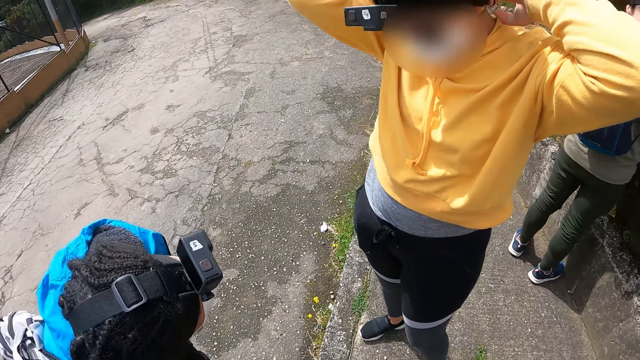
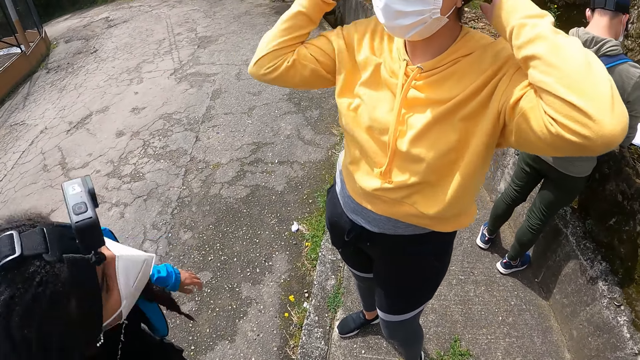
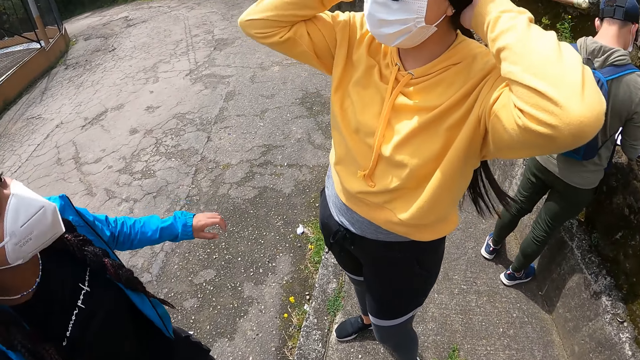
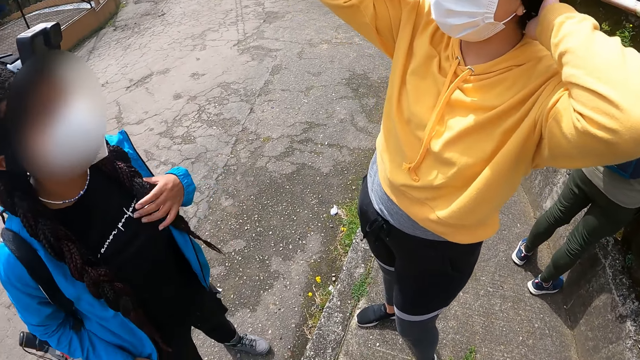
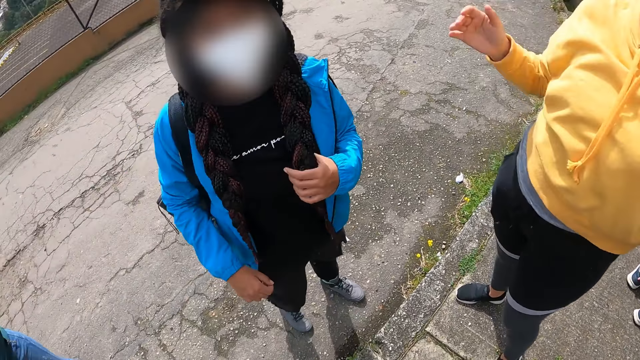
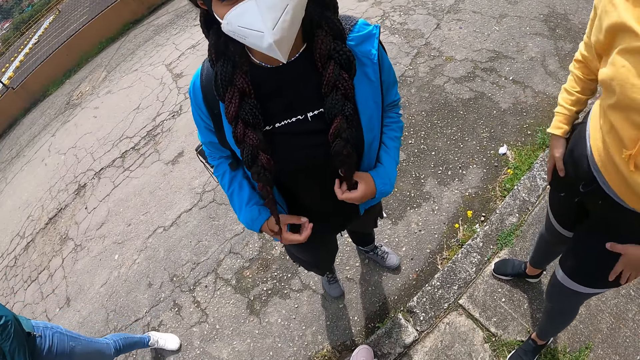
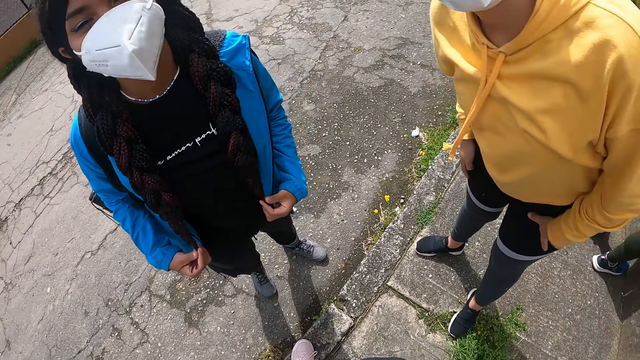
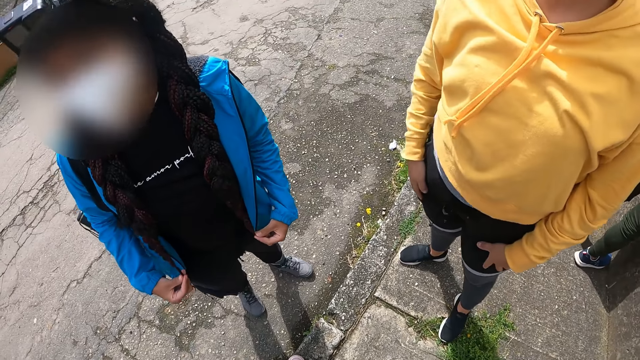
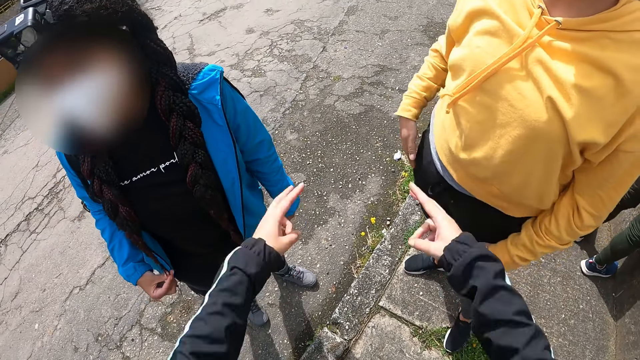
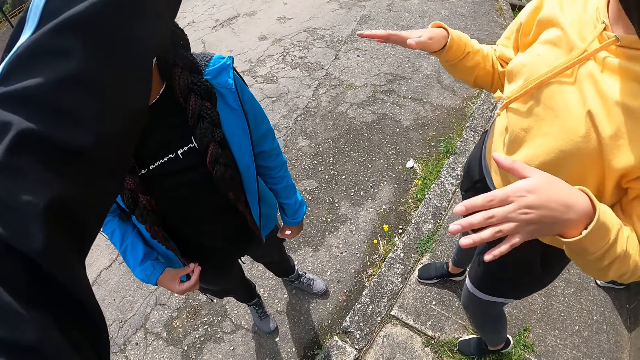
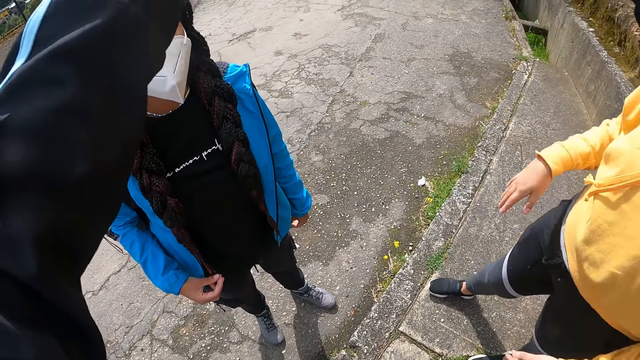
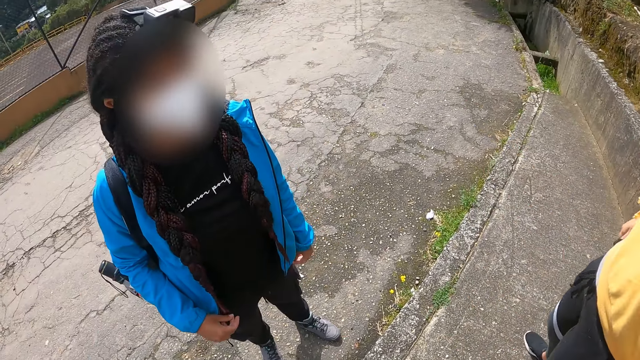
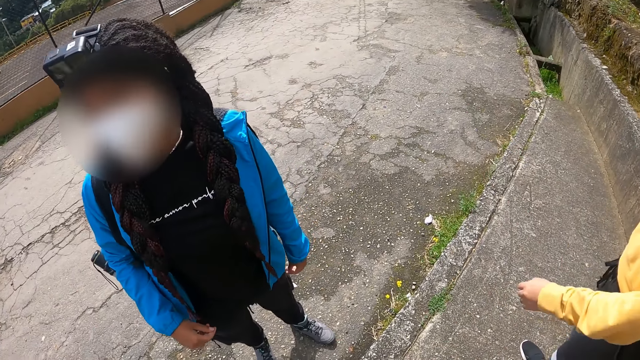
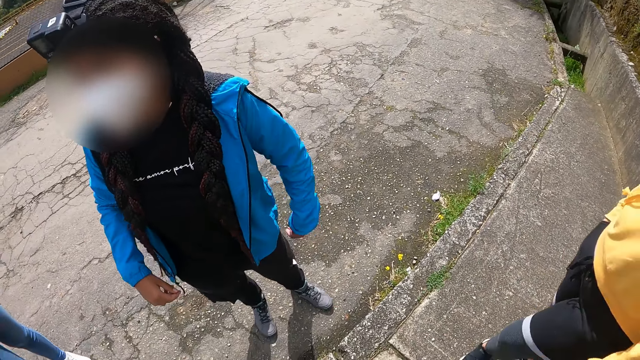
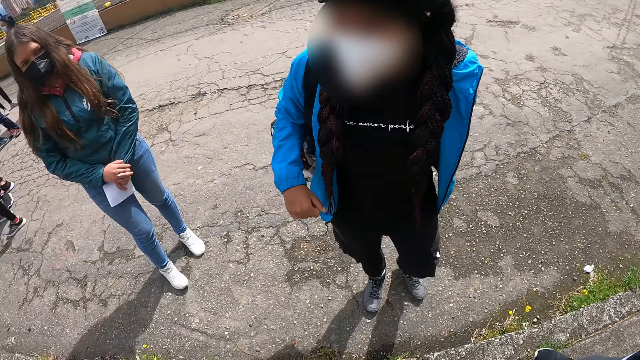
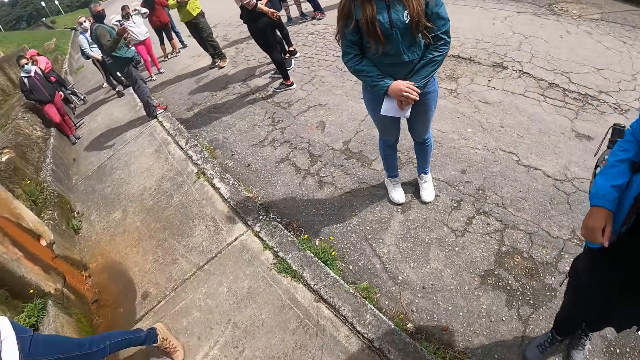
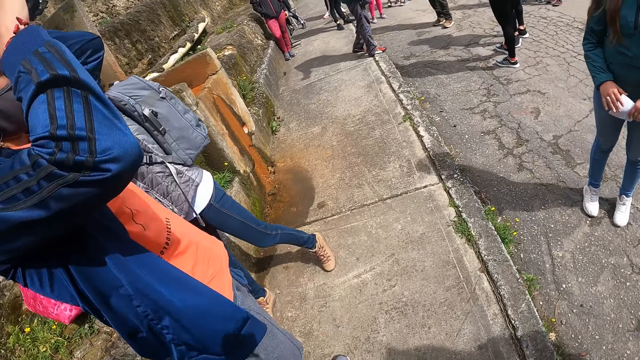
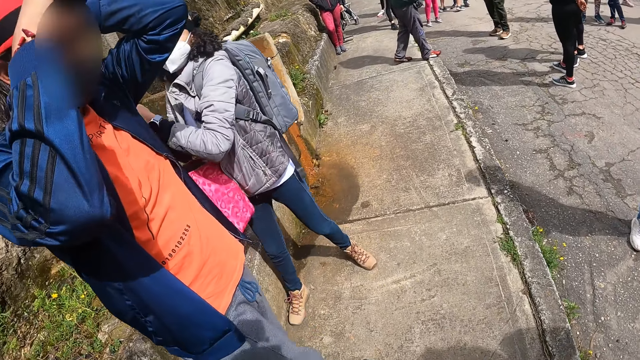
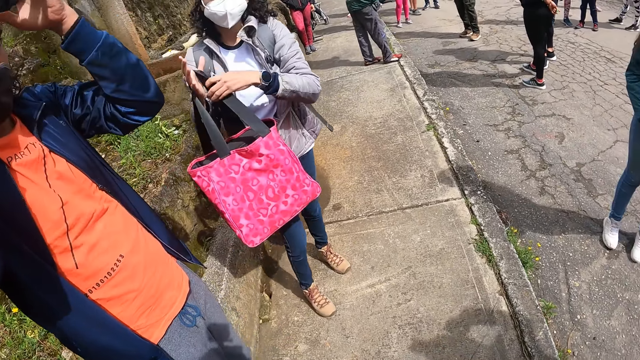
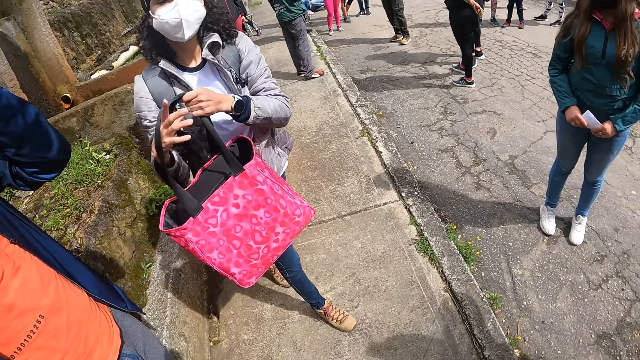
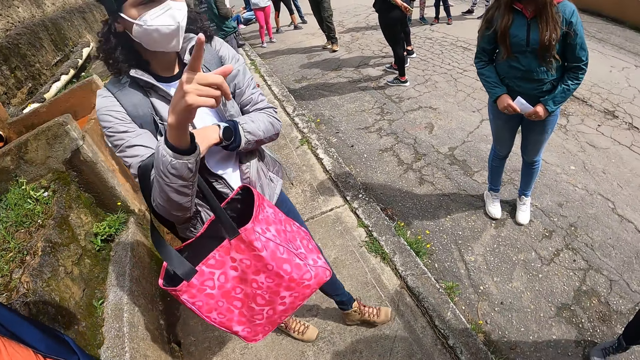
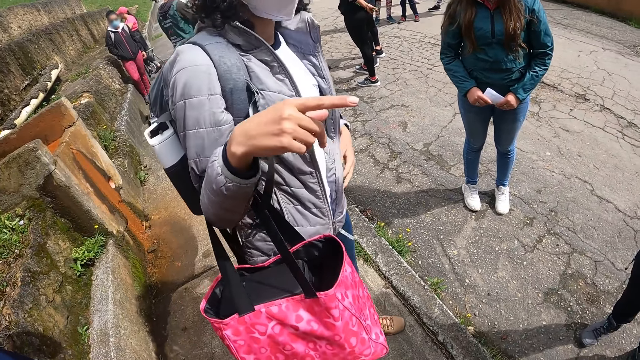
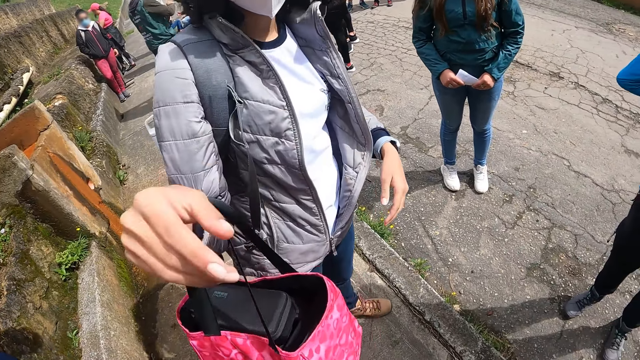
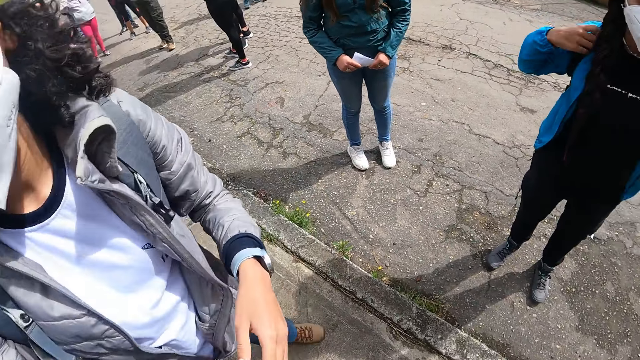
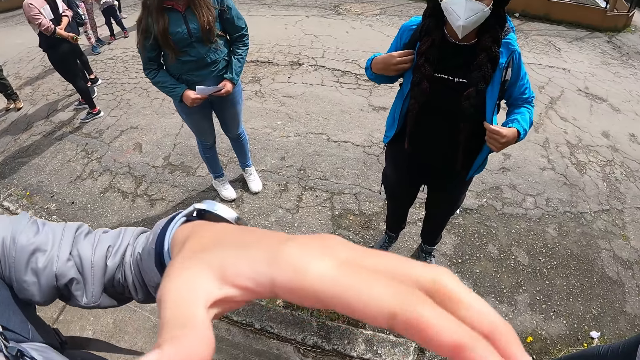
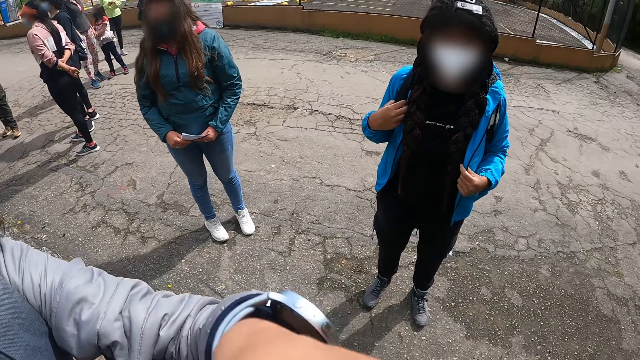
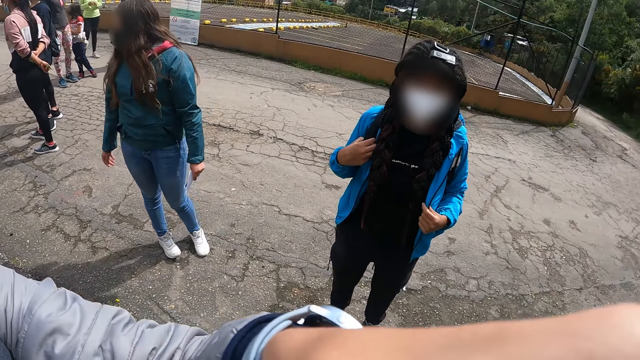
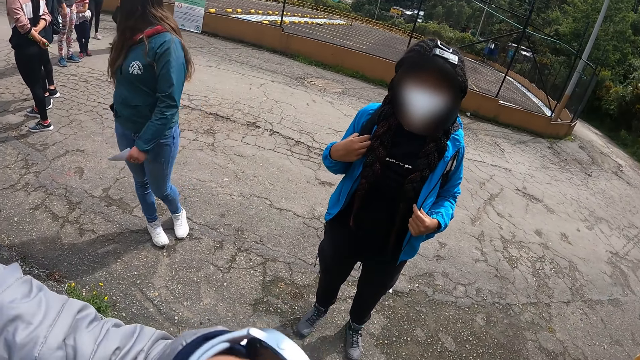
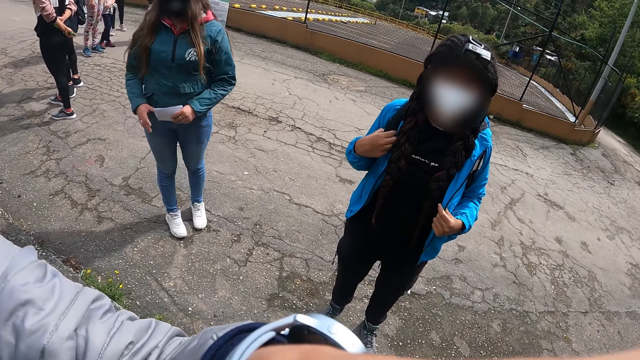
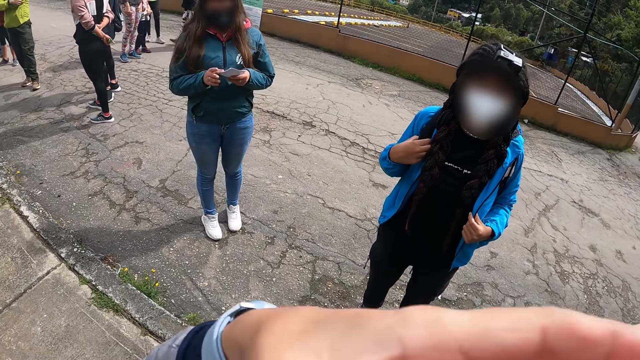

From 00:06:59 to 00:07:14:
The camera wearer looks around. They lift up their hands. They look around and turn around. A lady adjusts a bag in her right hand with her left hand. A man adjusts a camera on his head with his hands. Another lady interacts with the camera wearer.

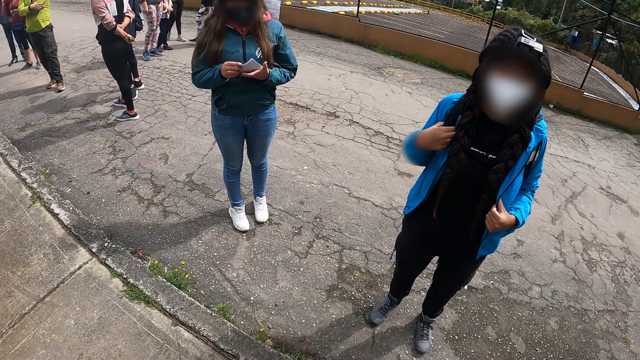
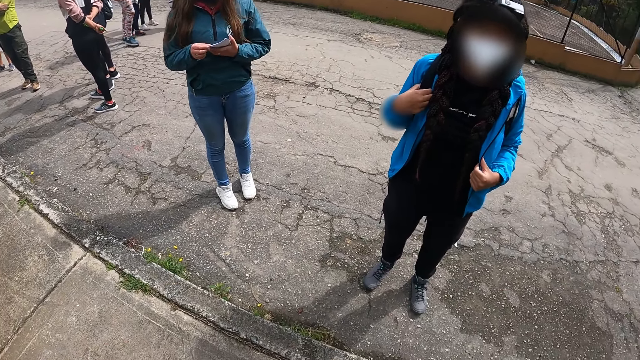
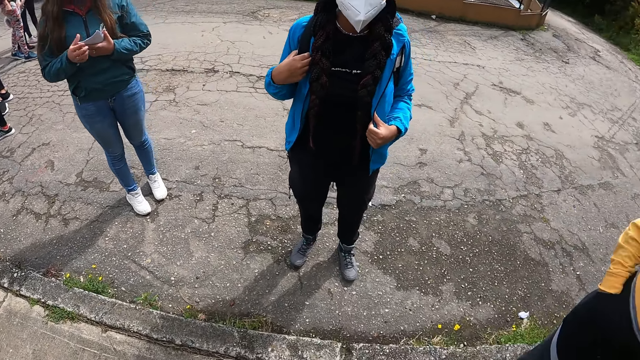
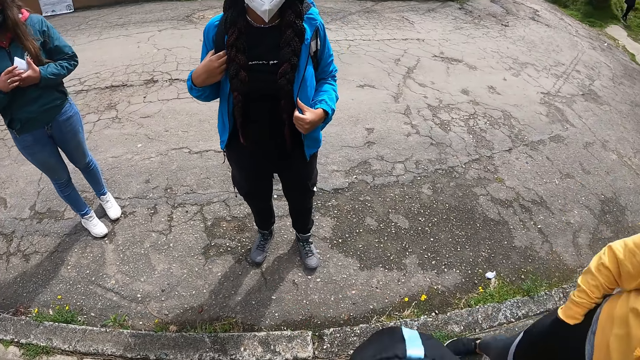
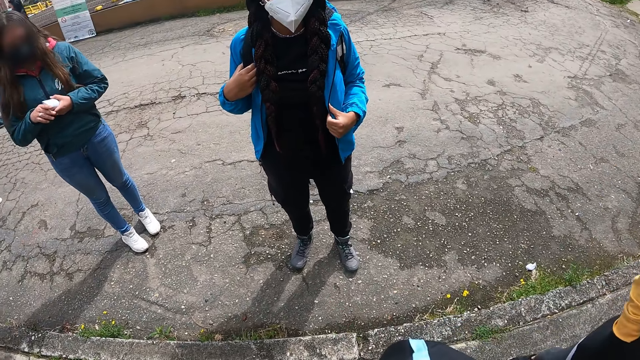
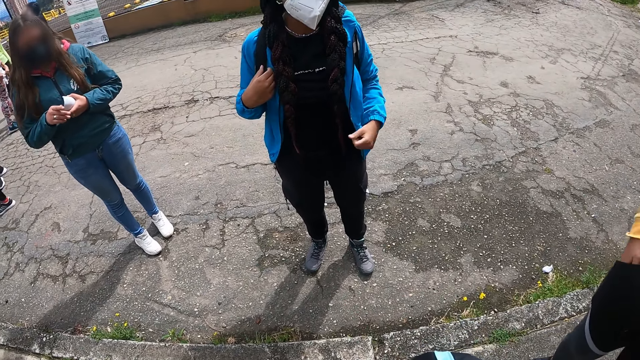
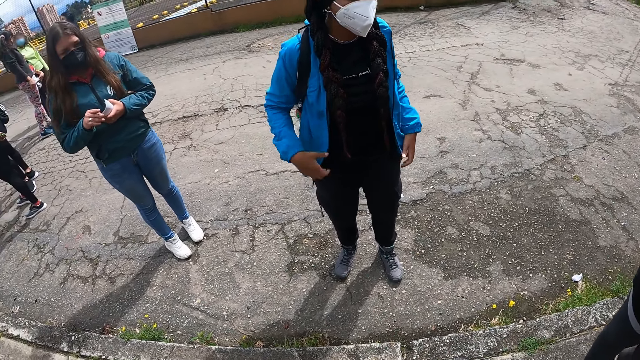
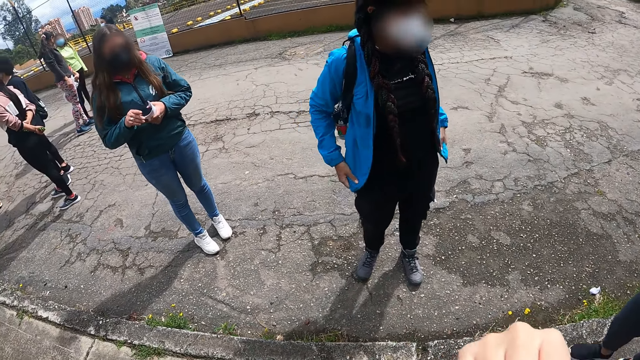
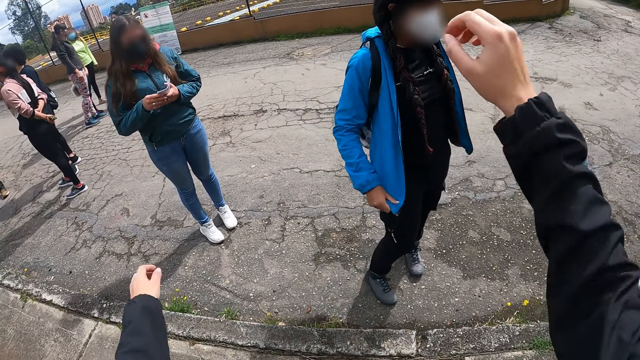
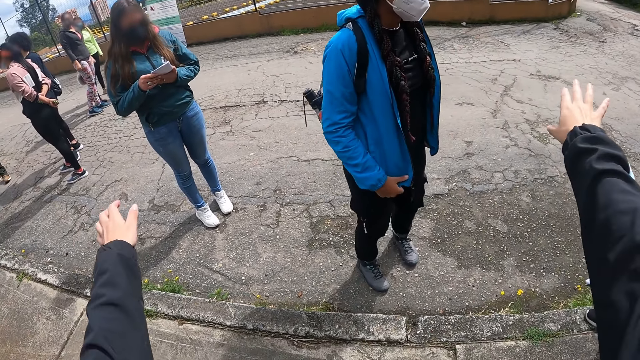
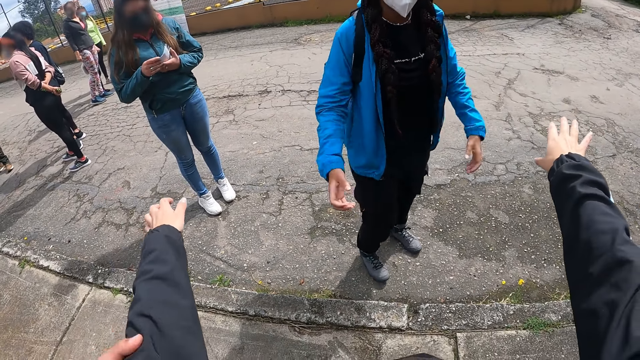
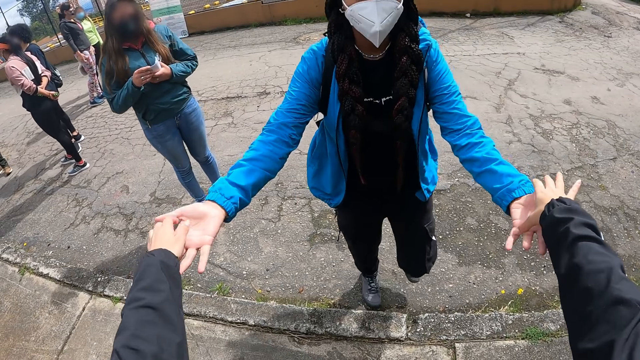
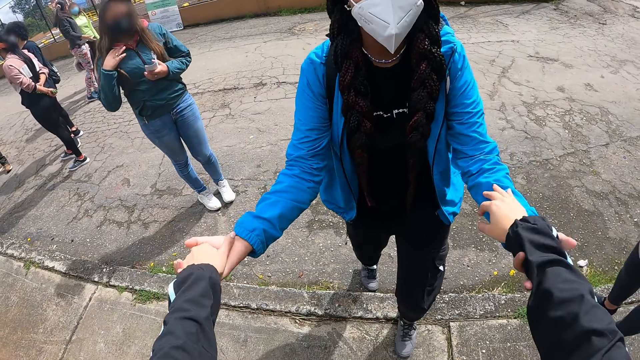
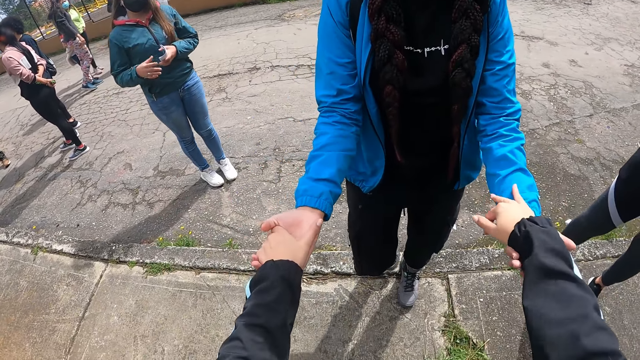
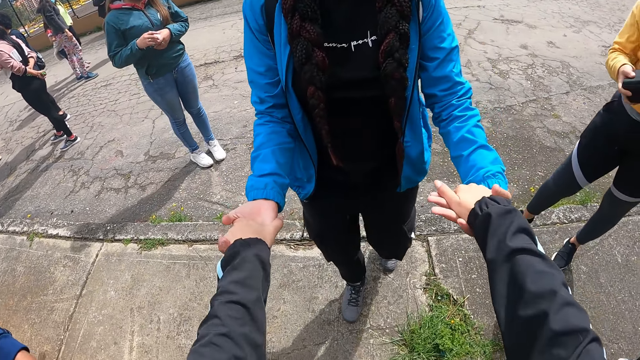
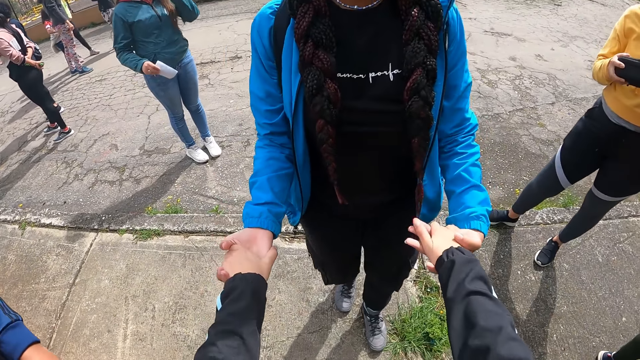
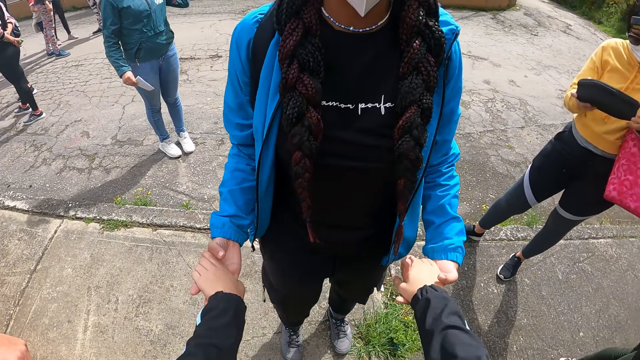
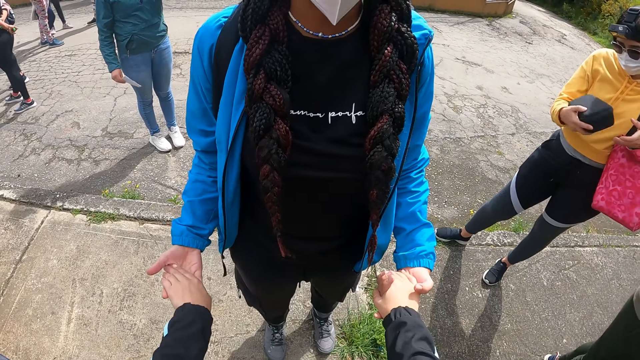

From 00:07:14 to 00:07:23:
The camera wearer looks around. They interact with a lady. They hold hands with the lady.
